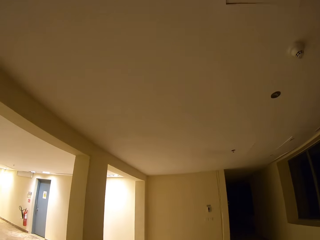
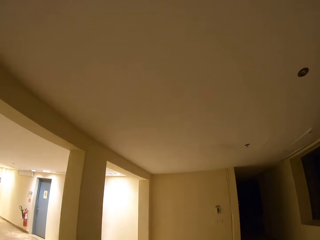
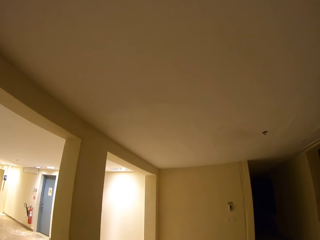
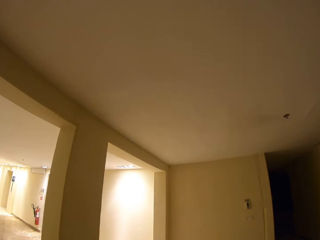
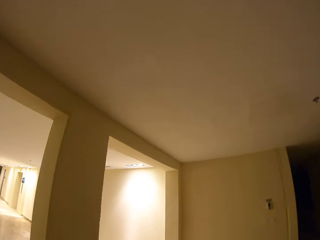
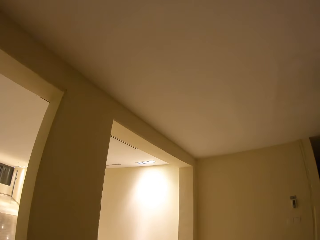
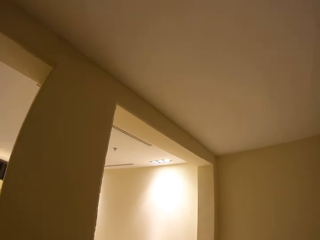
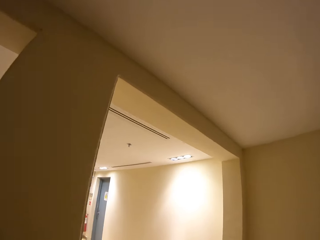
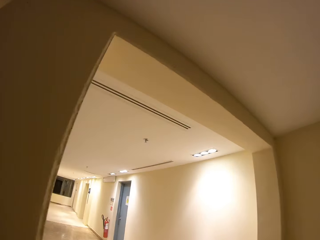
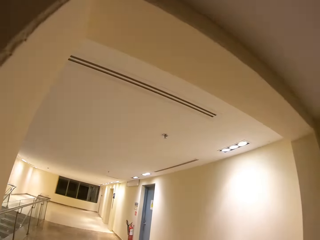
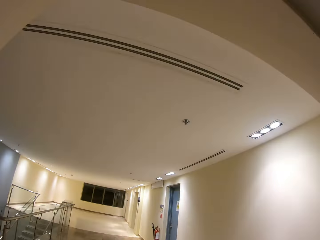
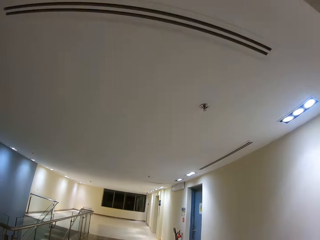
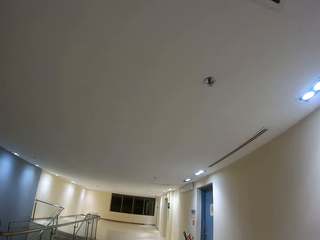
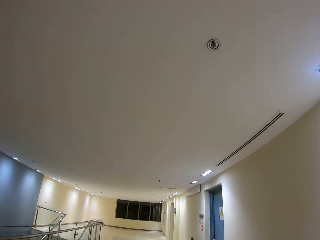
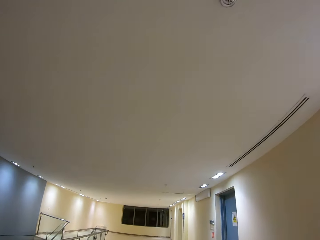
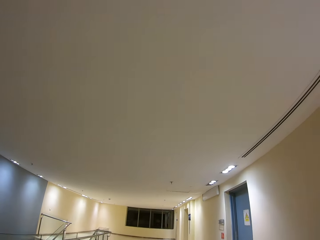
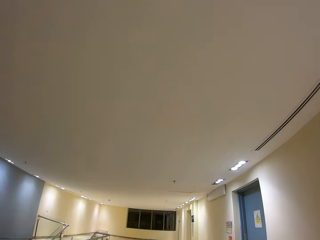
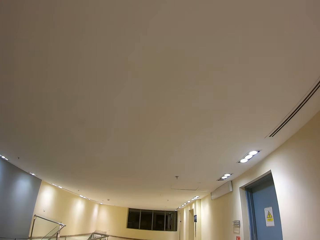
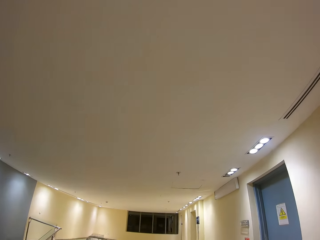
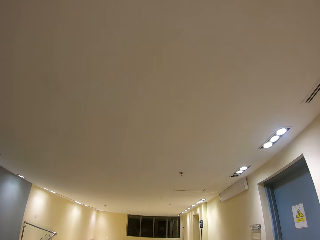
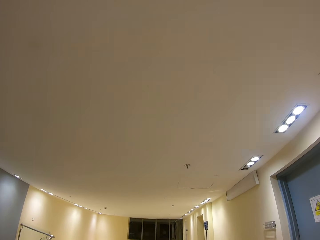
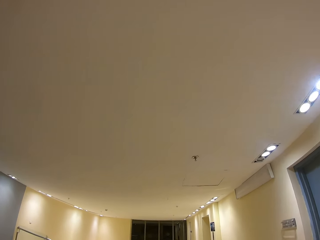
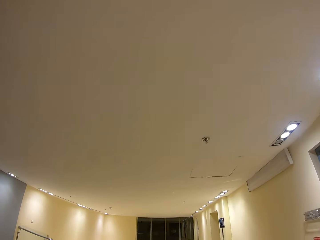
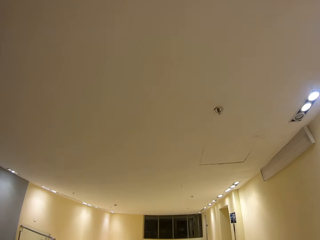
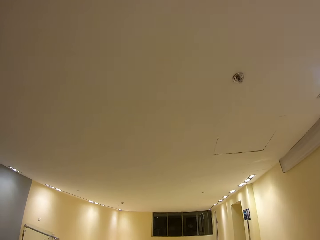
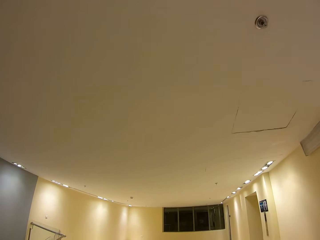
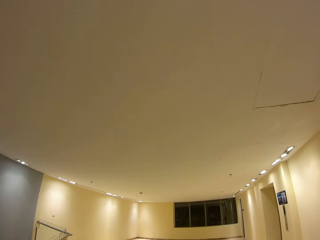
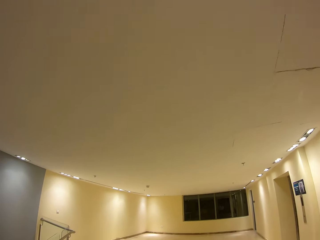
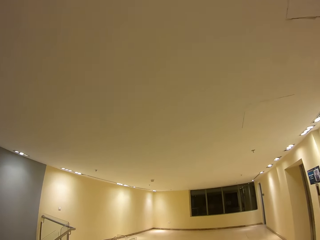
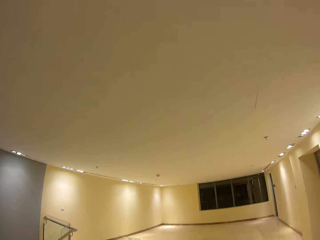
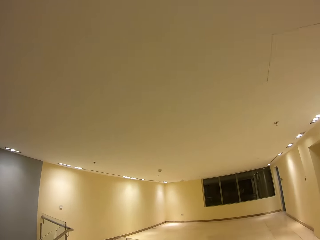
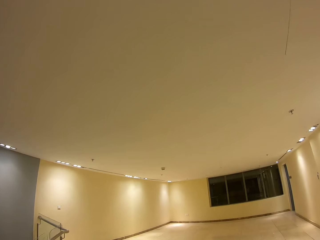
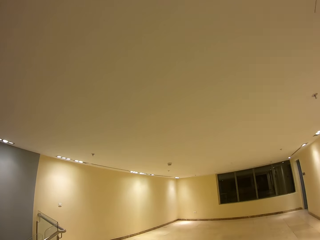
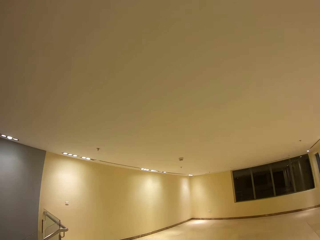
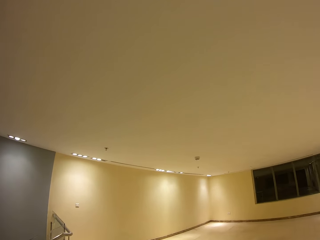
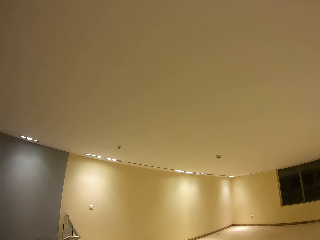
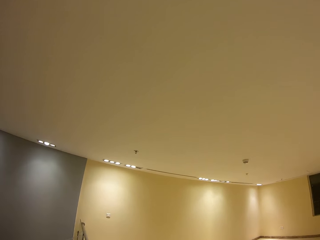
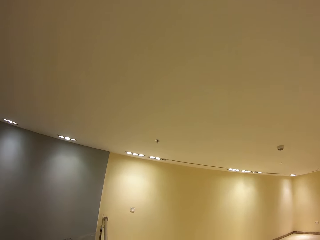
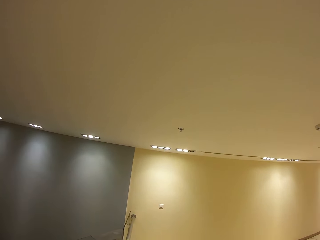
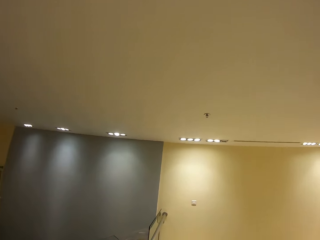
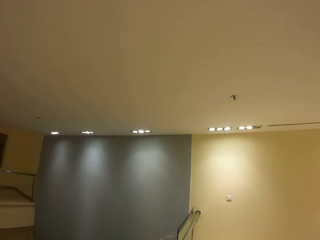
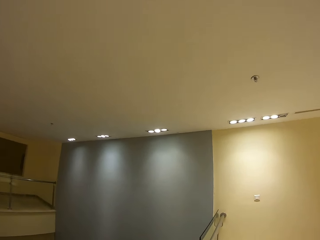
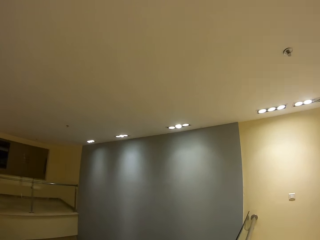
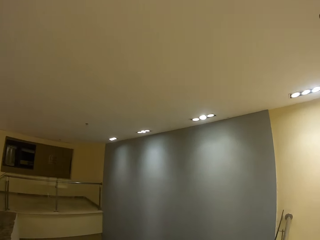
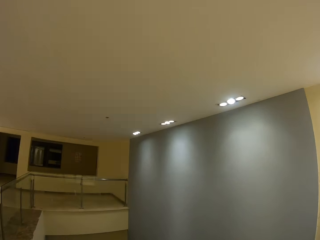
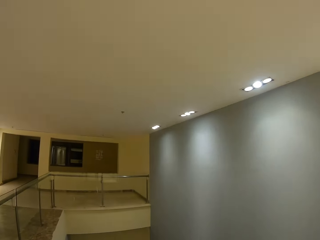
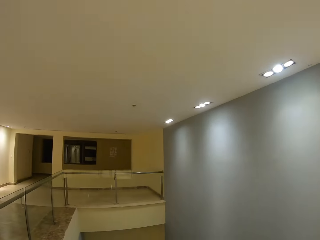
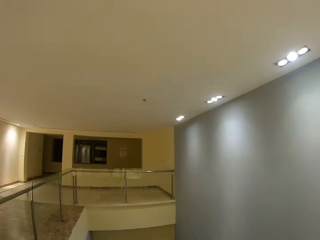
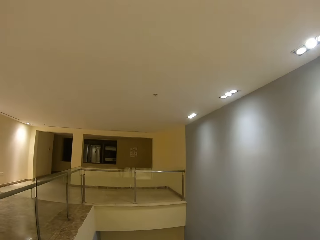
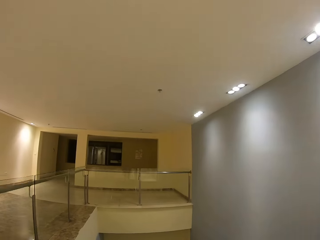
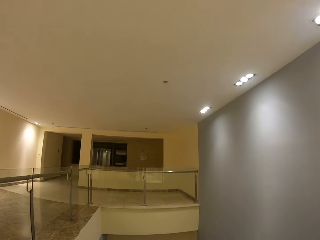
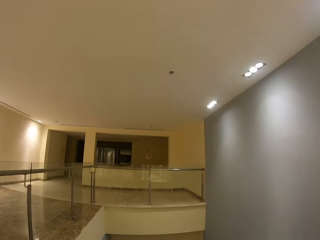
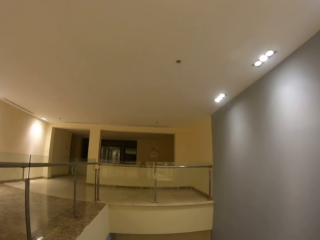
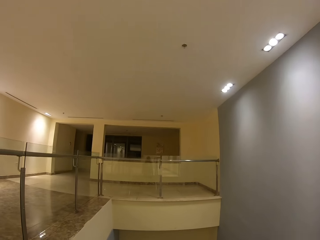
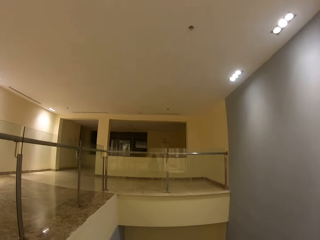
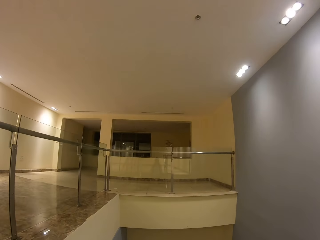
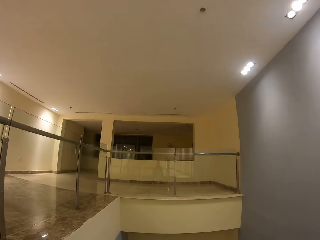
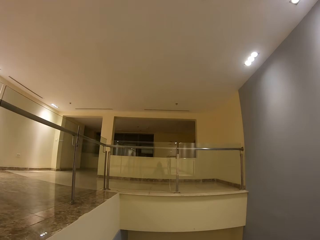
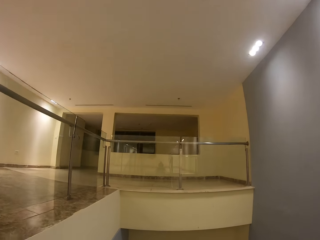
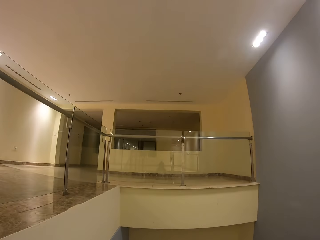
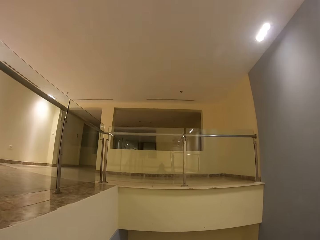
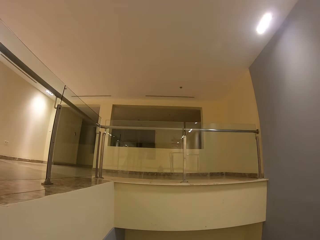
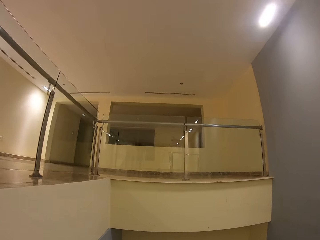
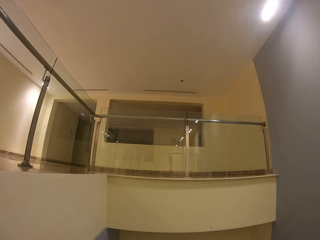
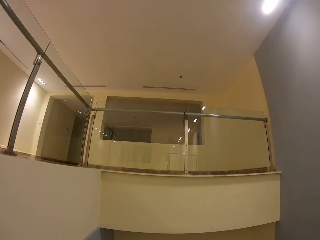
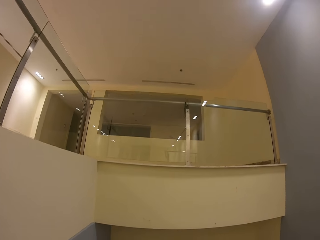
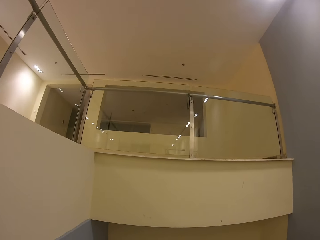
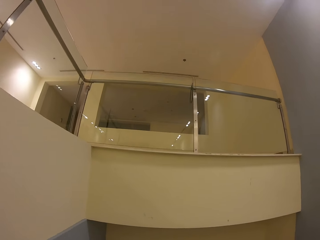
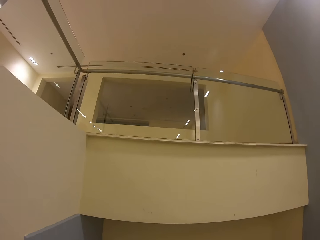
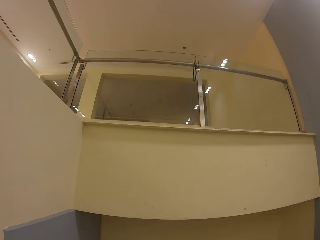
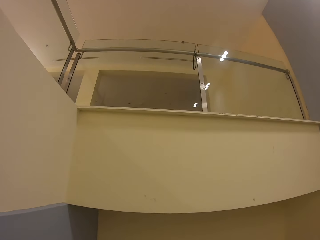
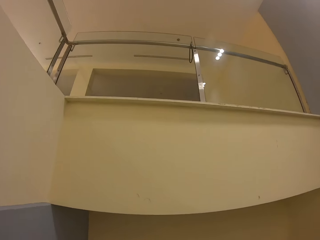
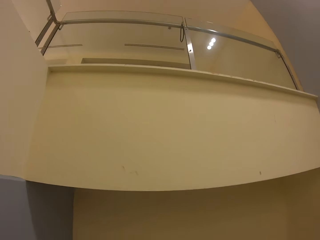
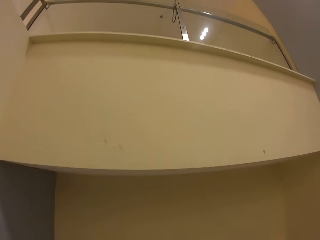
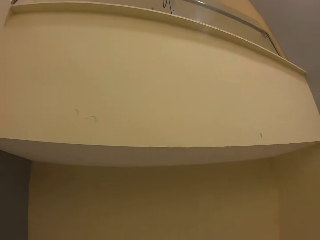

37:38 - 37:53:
The camera wearer turns left. They walk on the corridor. They walk down the stairs.

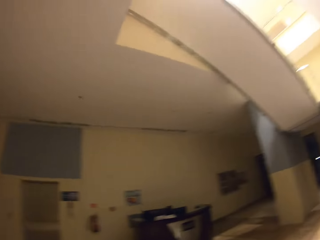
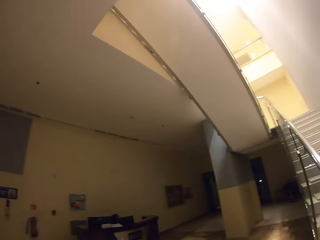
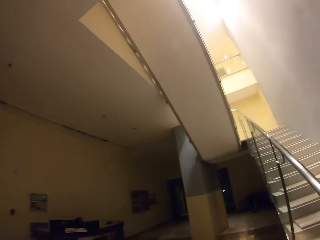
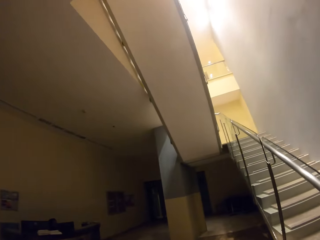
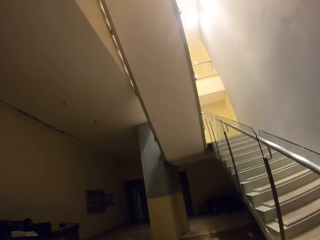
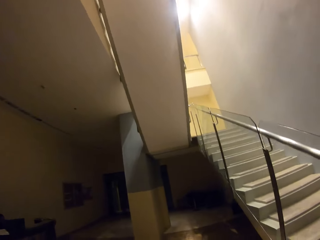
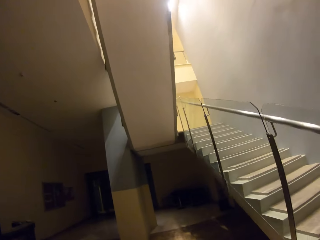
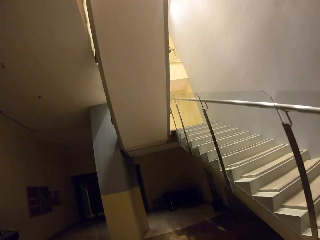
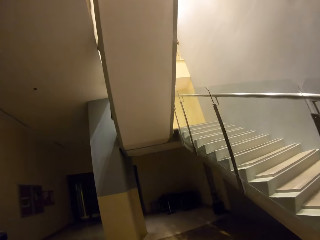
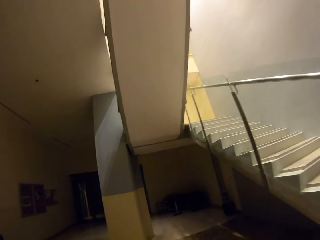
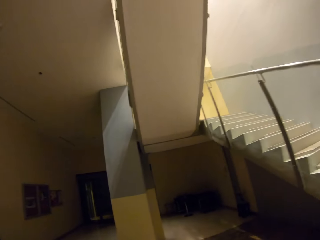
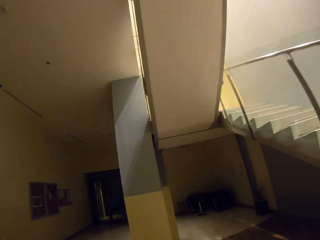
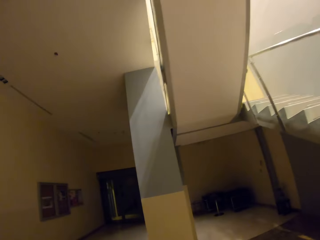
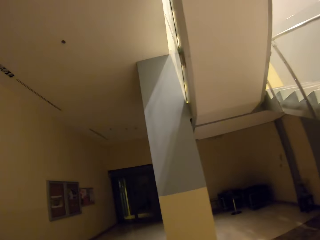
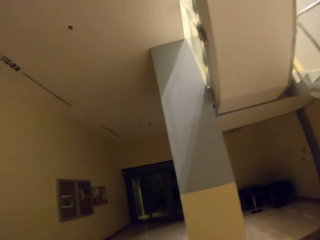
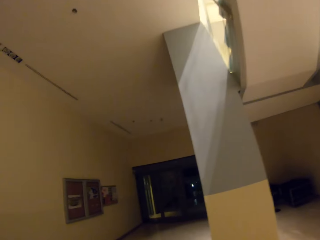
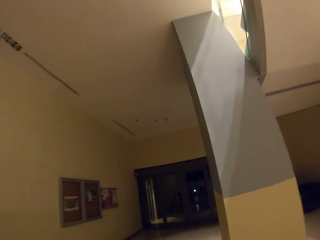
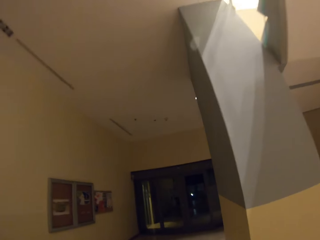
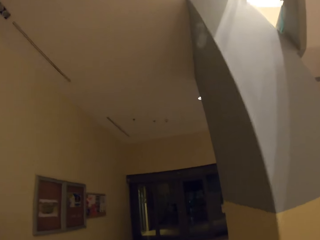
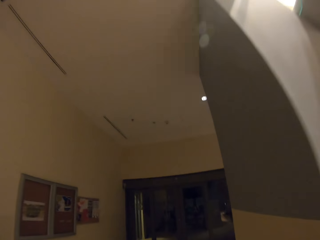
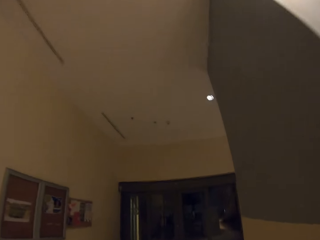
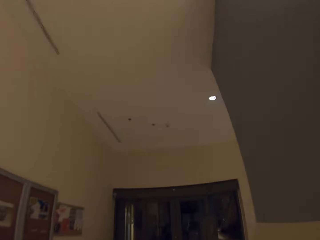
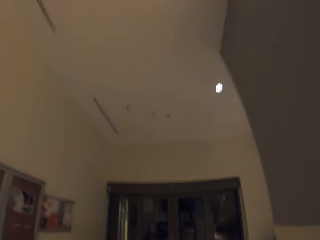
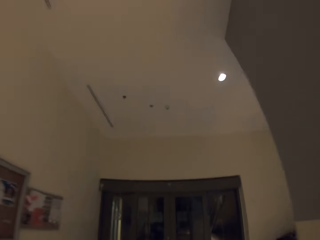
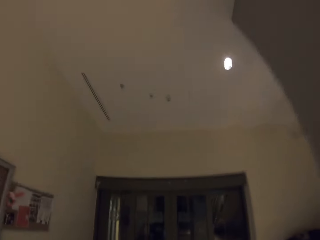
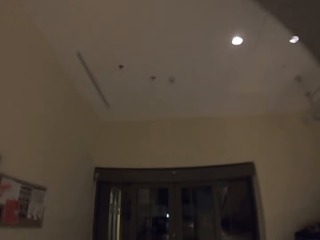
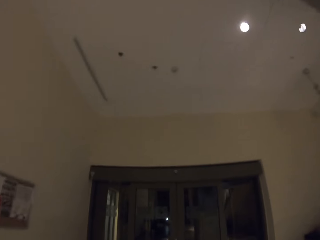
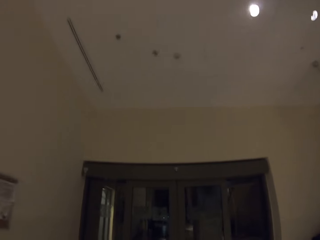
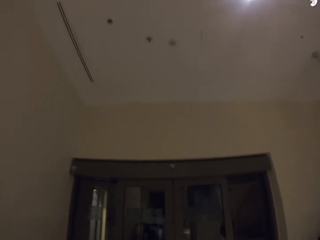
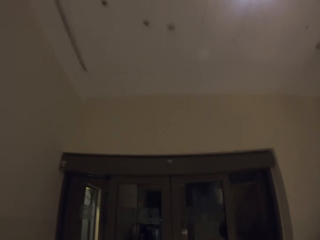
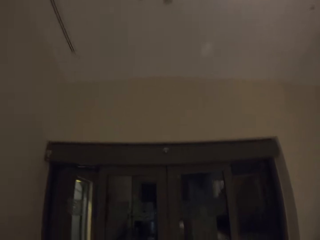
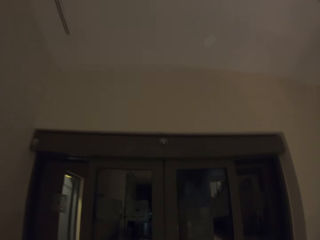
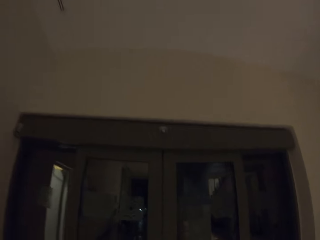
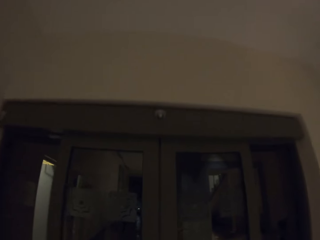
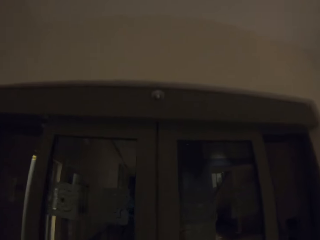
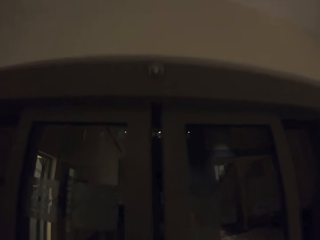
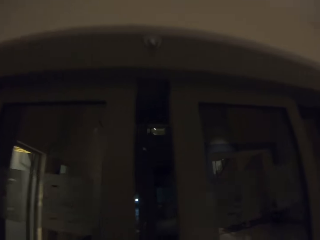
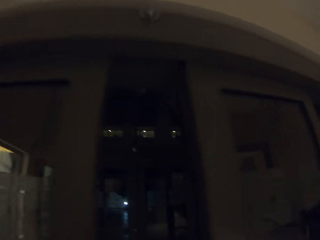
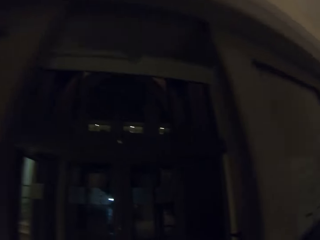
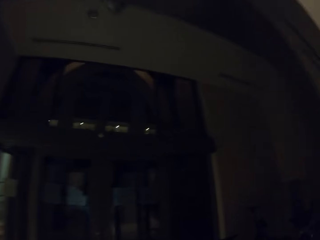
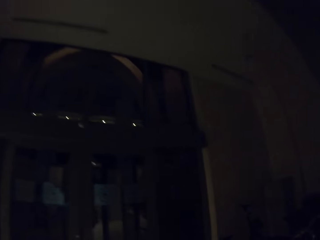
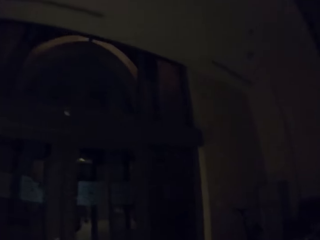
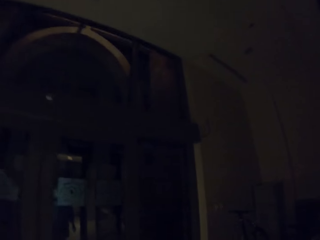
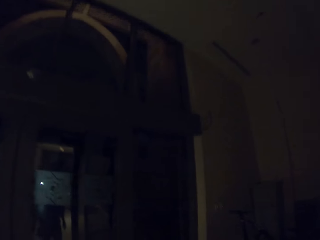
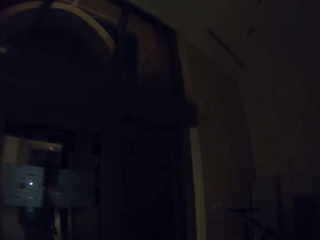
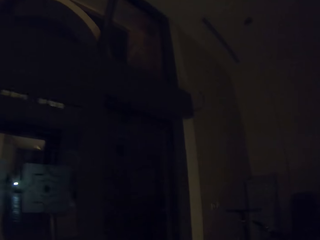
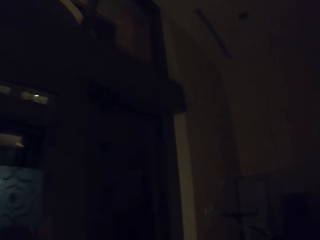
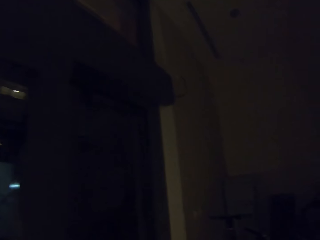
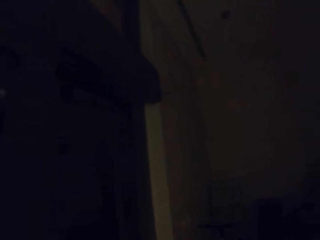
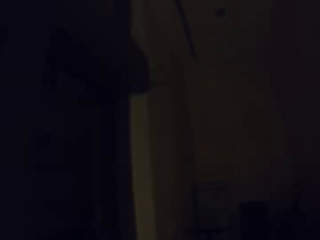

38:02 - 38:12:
The camera wearer turns right. They walk on the corridor. They open a door. They walk.
